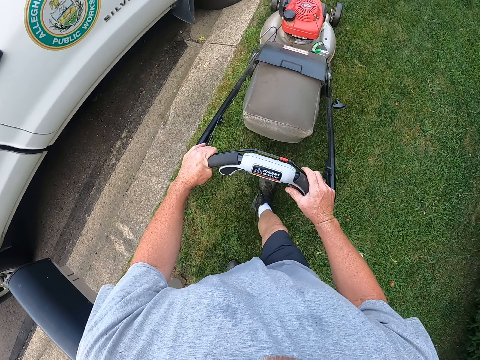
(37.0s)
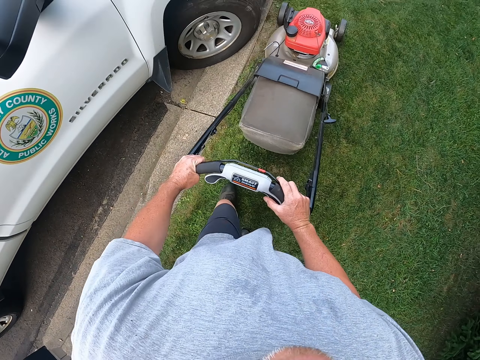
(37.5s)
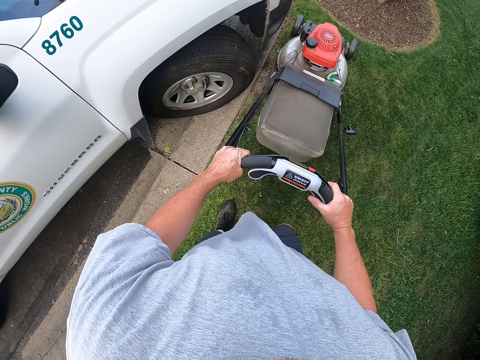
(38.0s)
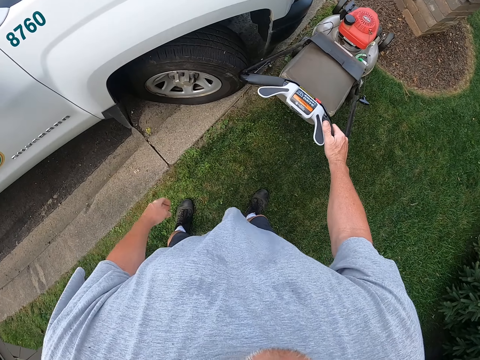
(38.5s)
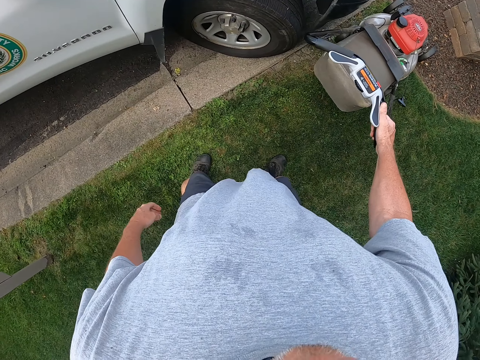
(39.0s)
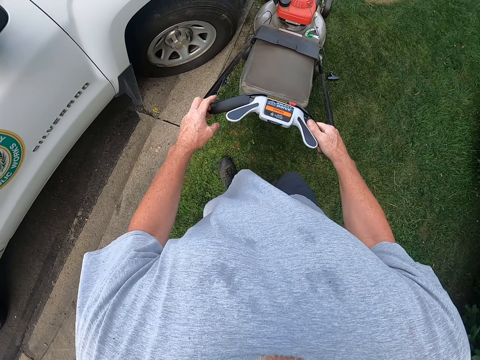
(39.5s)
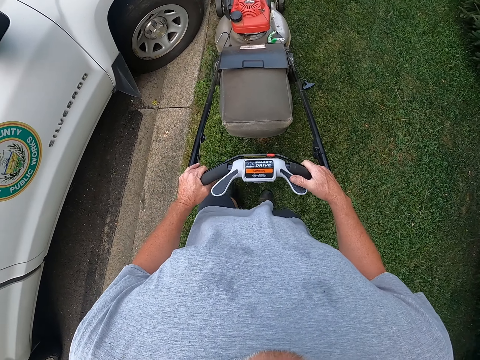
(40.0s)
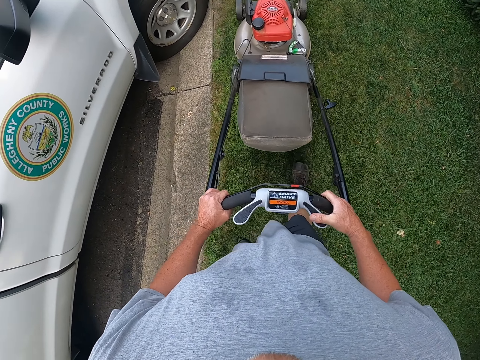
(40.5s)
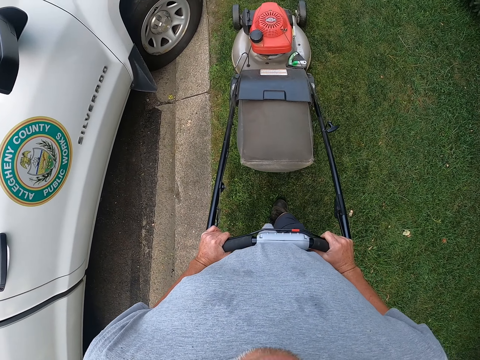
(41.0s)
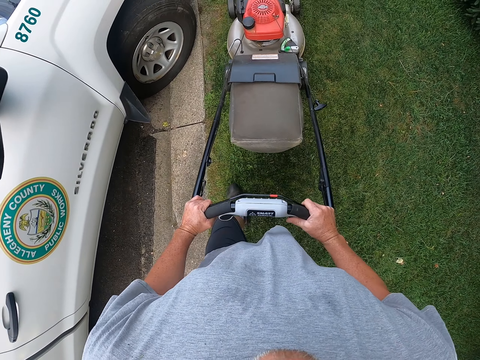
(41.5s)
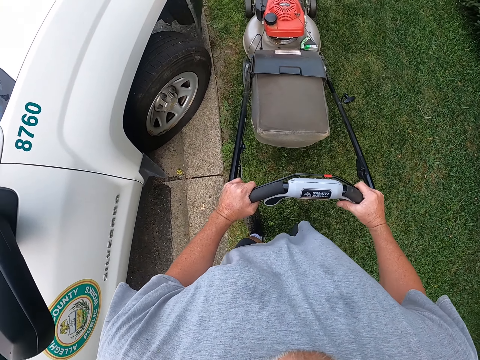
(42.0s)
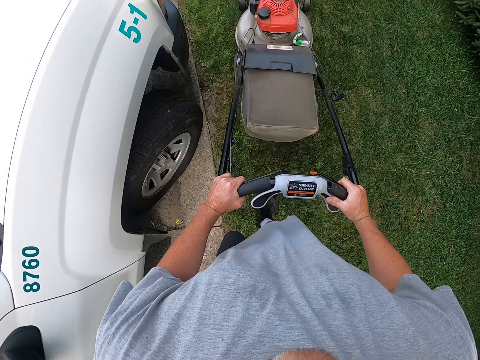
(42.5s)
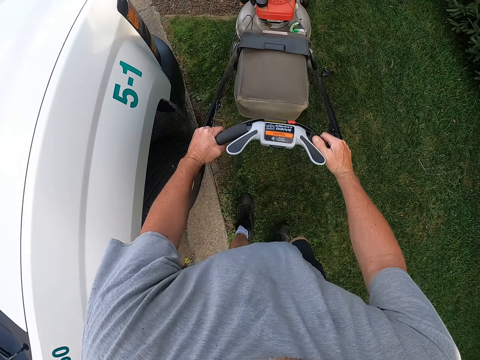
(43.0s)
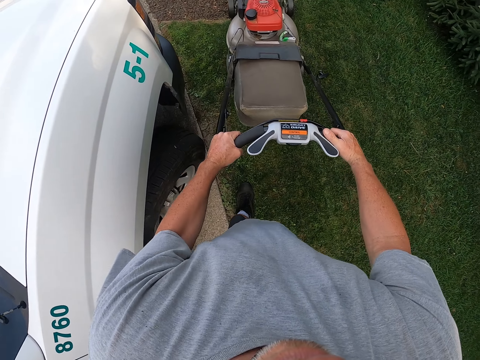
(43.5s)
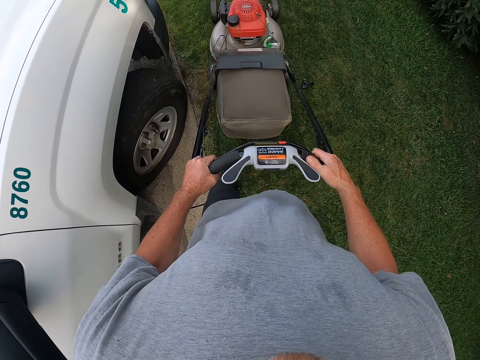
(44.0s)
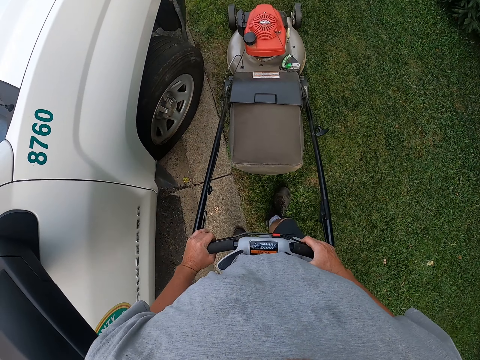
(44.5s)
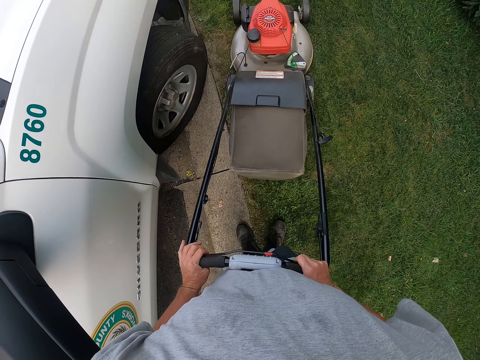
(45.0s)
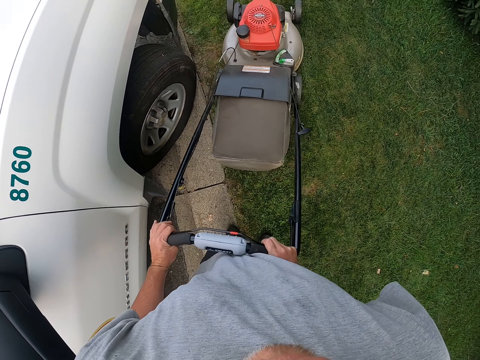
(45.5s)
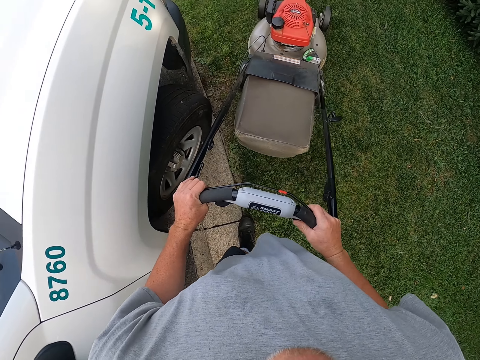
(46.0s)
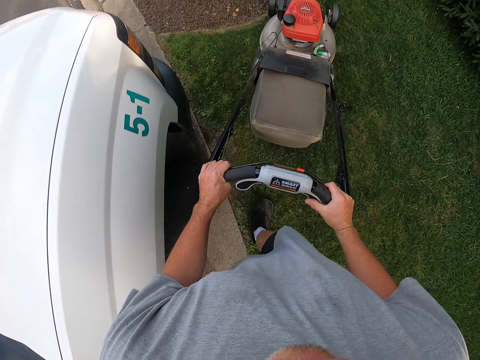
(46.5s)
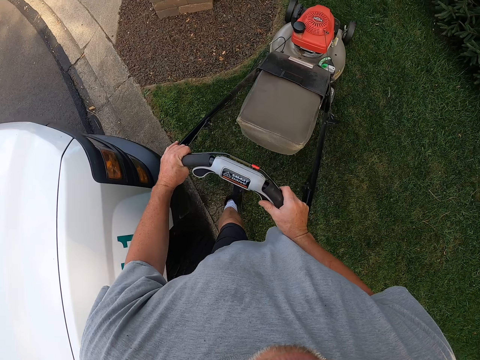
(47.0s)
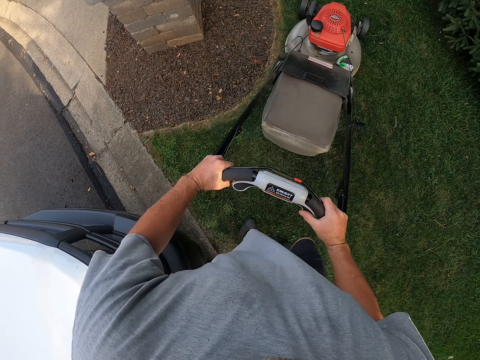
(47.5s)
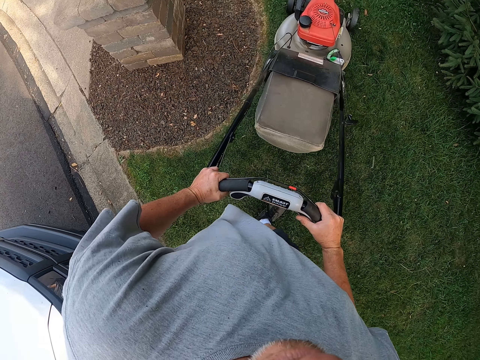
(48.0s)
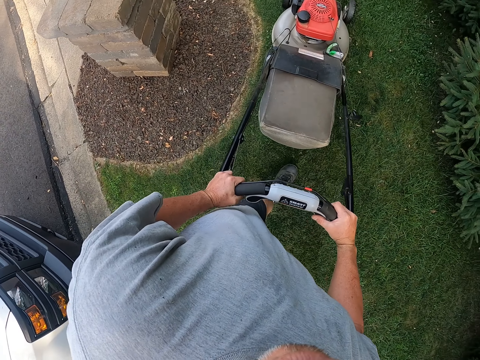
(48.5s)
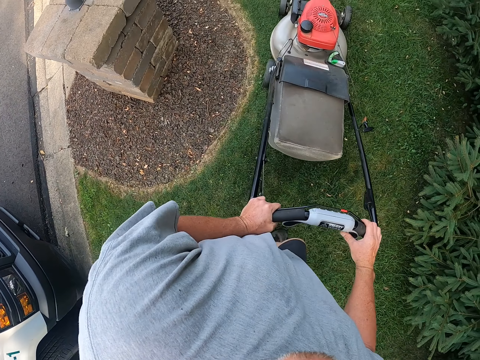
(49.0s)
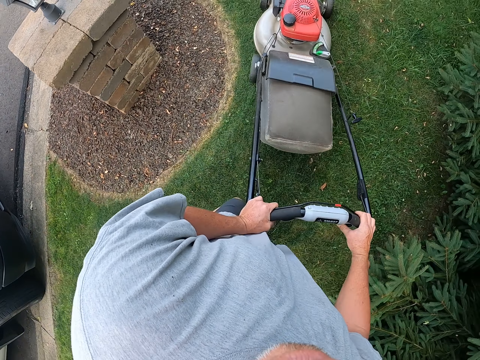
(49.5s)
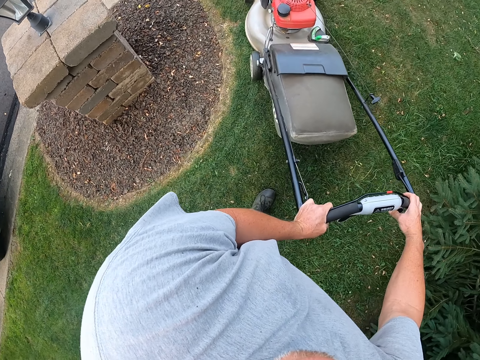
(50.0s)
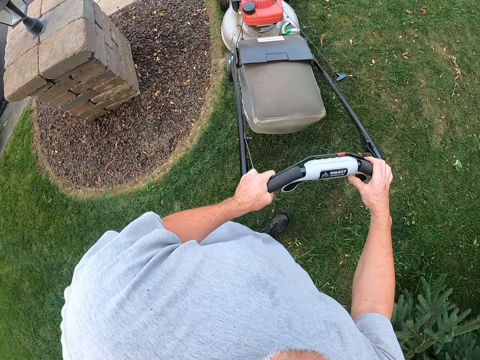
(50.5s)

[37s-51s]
The camera wearer pulls the lawn mower. They push the lawn mower. They pull the lawn mower. They push the lawn mower.

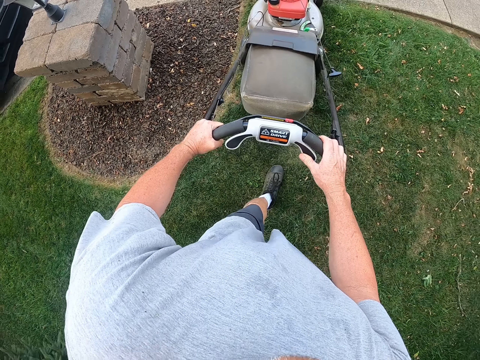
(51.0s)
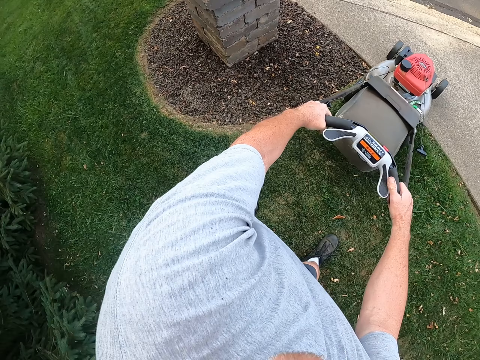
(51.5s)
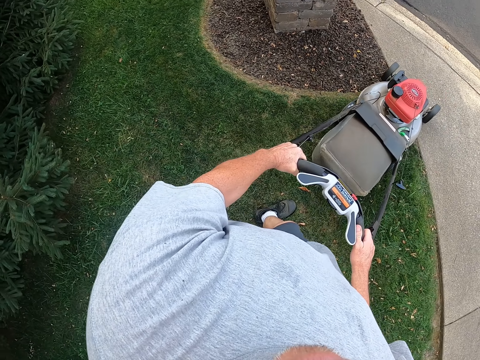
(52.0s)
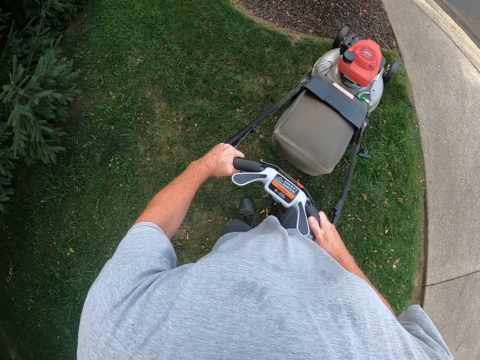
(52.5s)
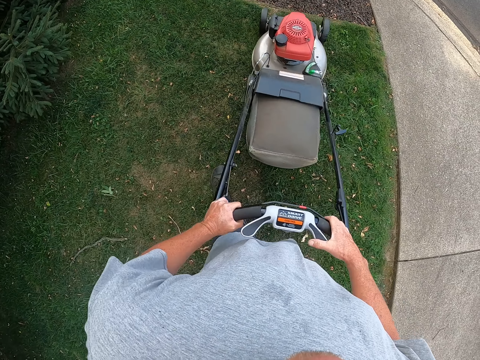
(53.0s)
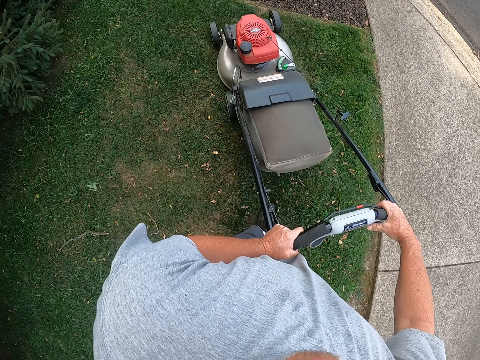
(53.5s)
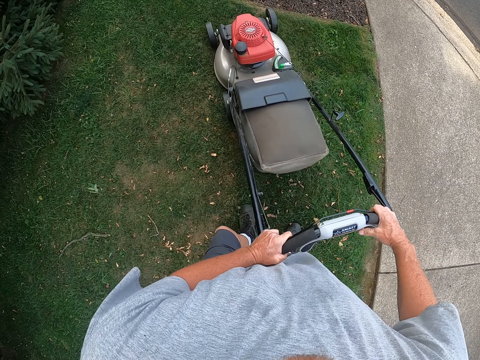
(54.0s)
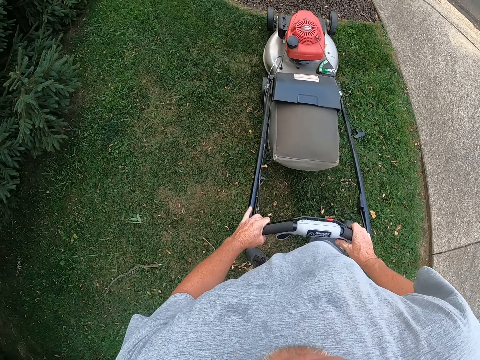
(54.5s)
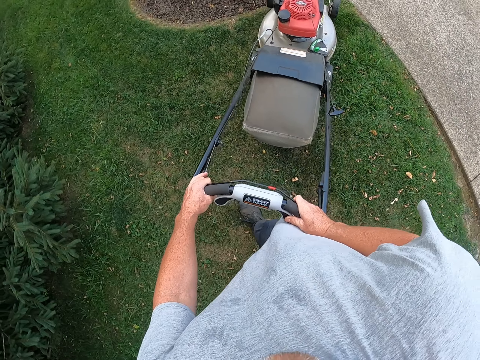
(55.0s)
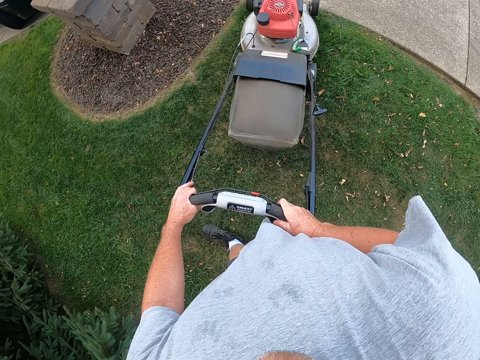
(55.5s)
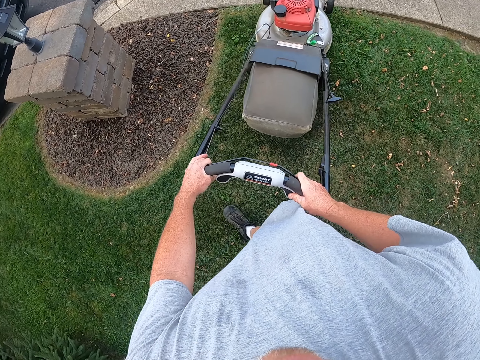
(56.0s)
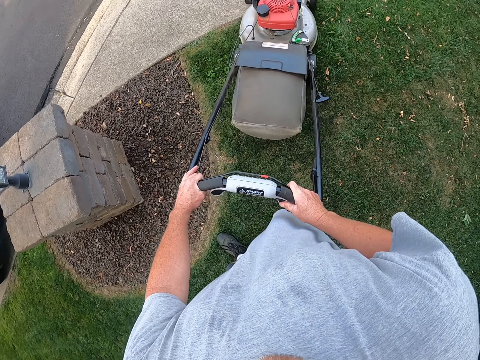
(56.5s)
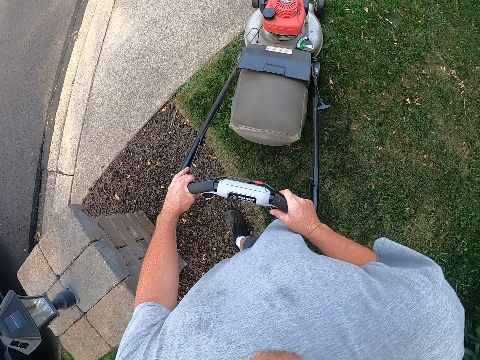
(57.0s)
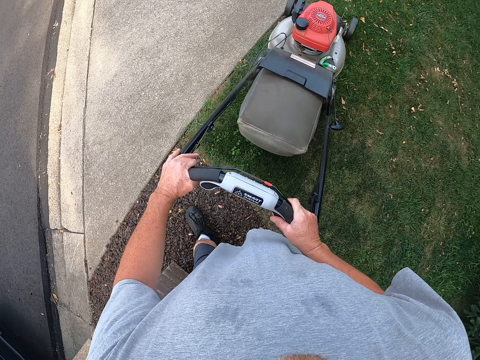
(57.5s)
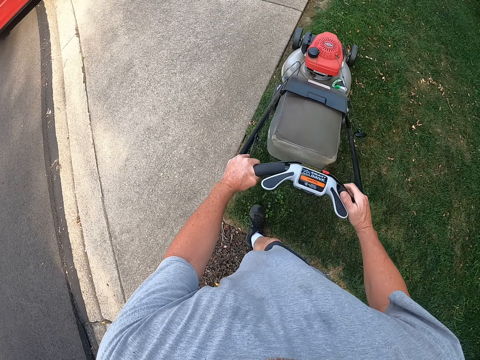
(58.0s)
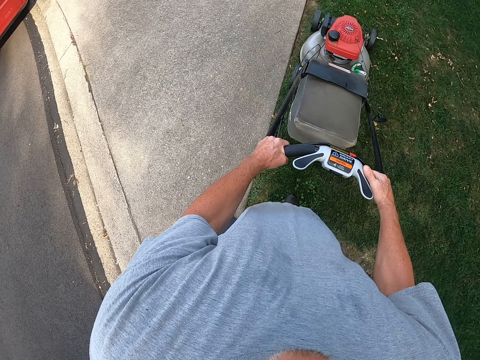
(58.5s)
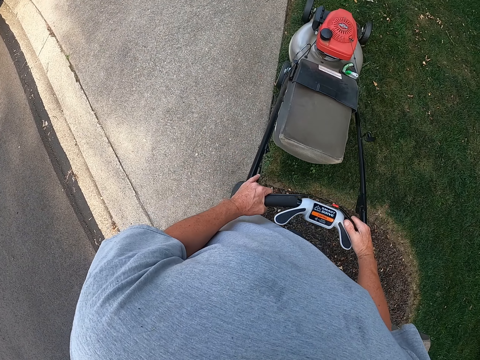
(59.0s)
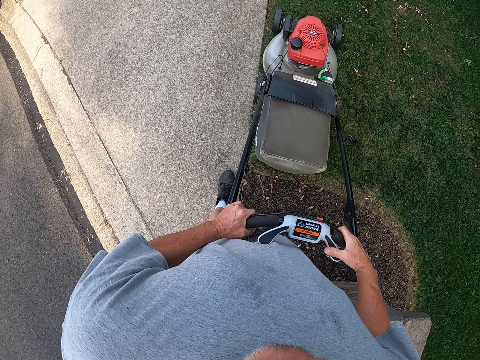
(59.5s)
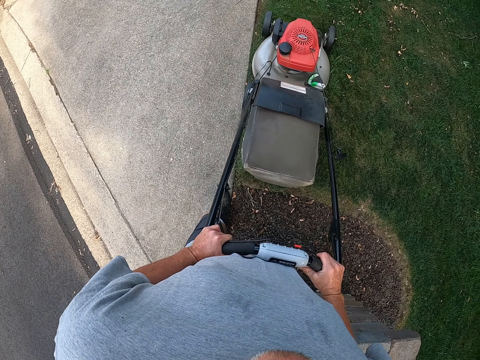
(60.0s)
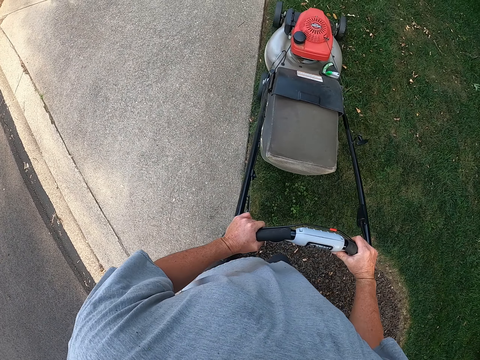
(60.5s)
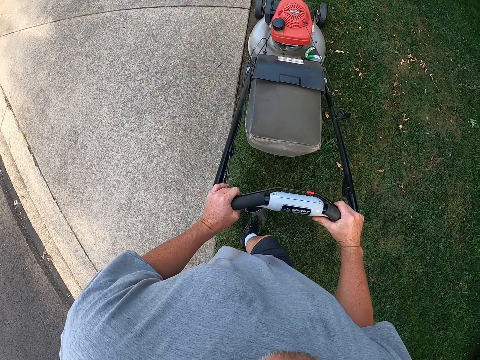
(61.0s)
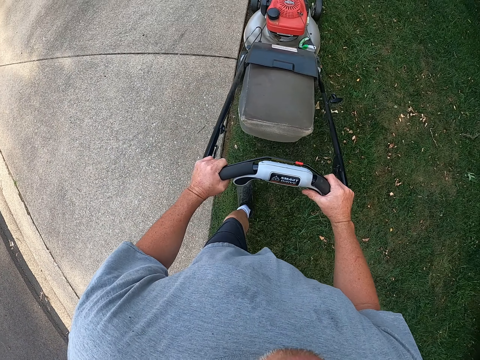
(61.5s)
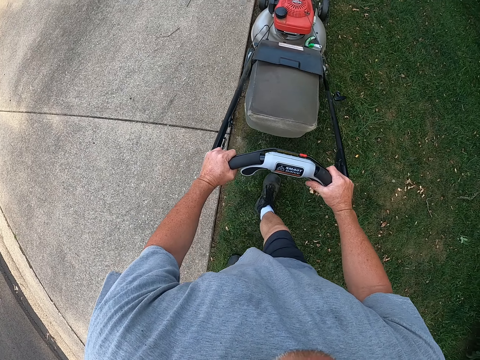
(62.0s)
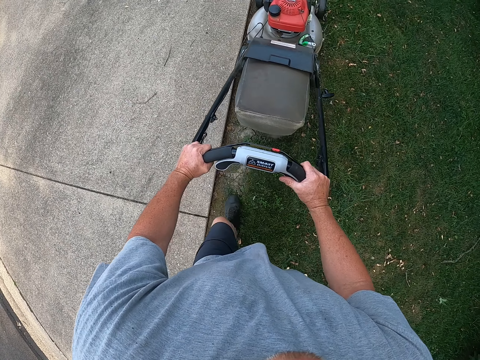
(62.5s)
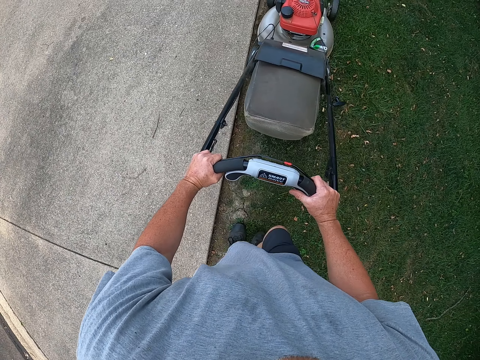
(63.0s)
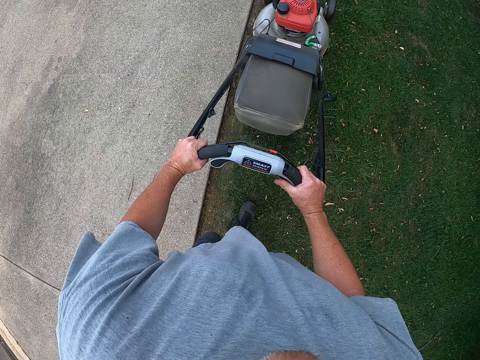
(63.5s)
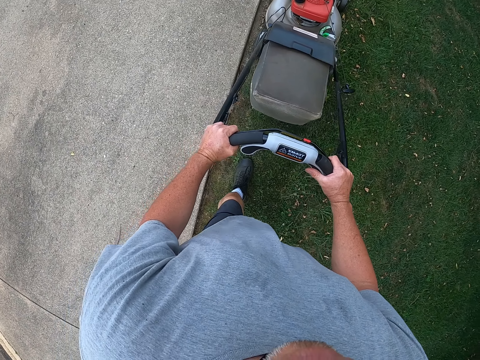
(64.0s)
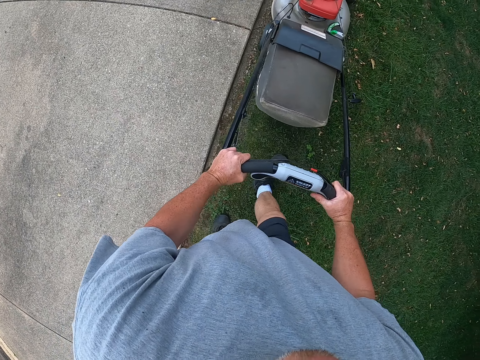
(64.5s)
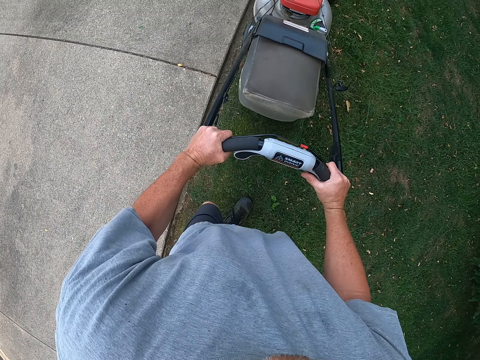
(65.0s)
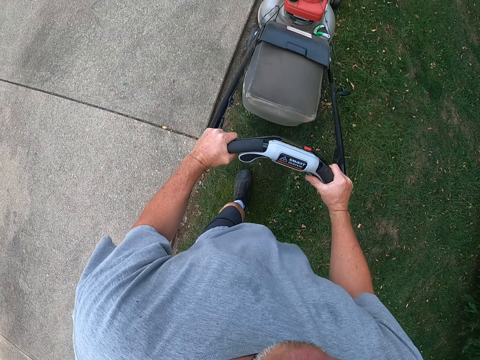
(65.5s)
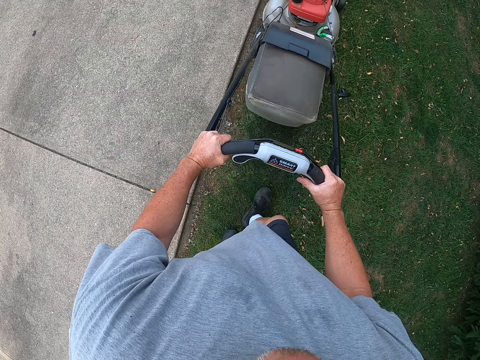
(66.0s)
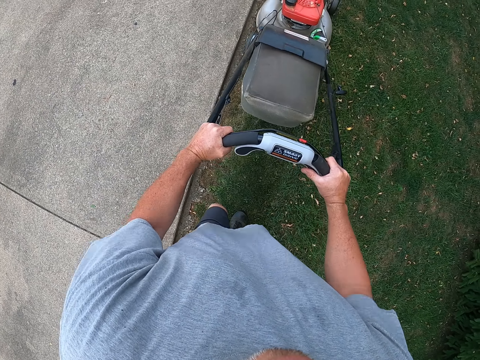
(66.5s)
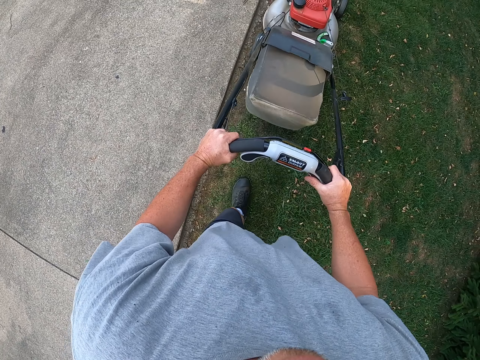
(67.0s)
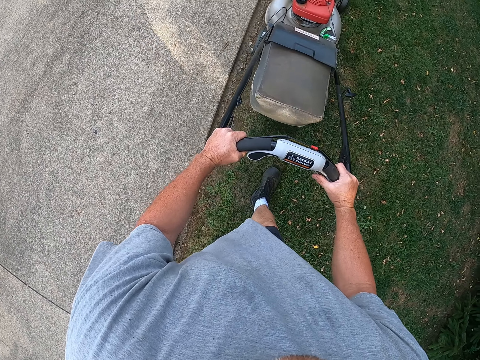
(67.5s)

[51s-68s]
The camera wearer pulls the lawn mower. They push the lawn mower. They pull the lawn mower. They push the lawn mower.
